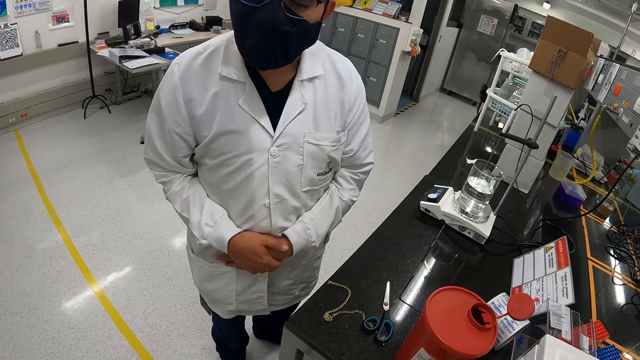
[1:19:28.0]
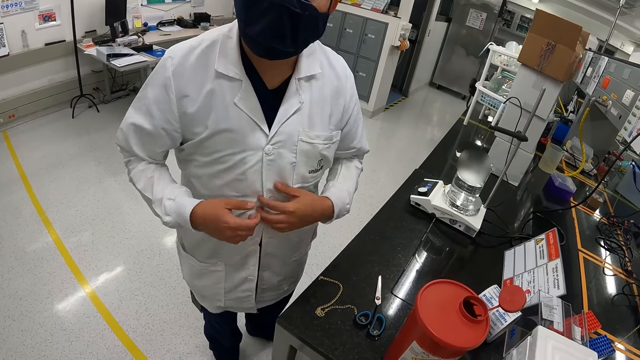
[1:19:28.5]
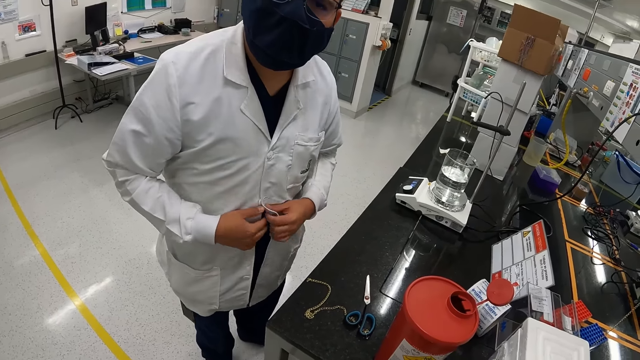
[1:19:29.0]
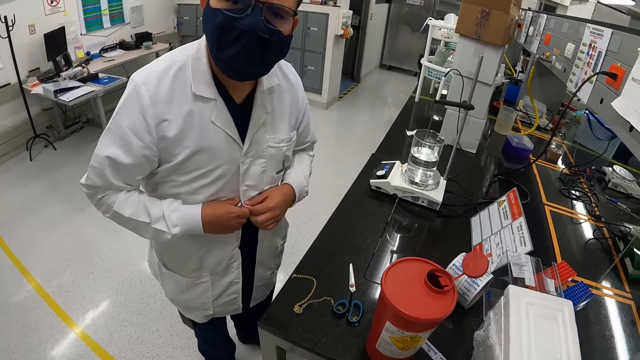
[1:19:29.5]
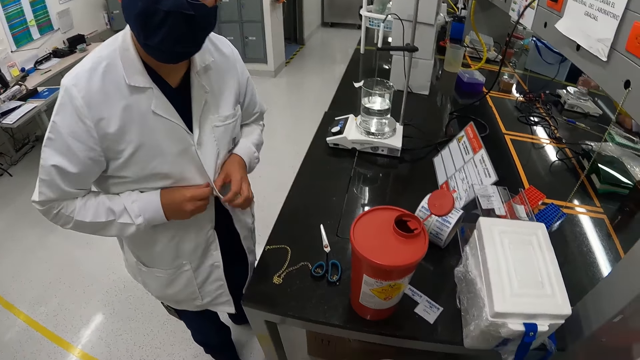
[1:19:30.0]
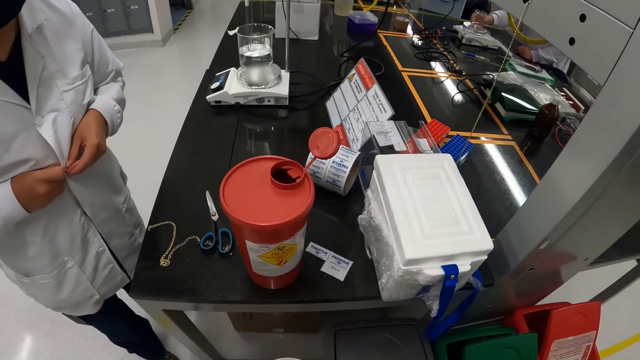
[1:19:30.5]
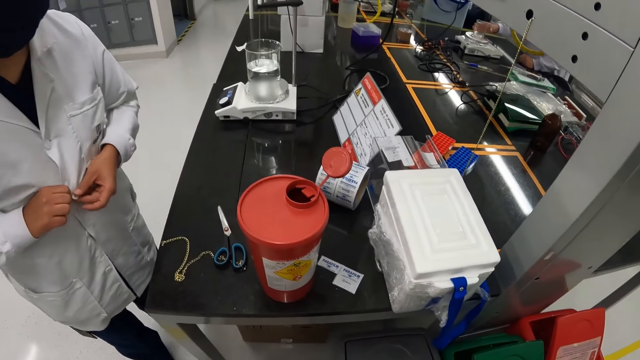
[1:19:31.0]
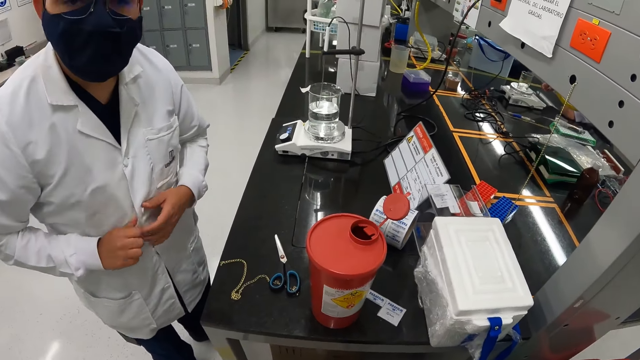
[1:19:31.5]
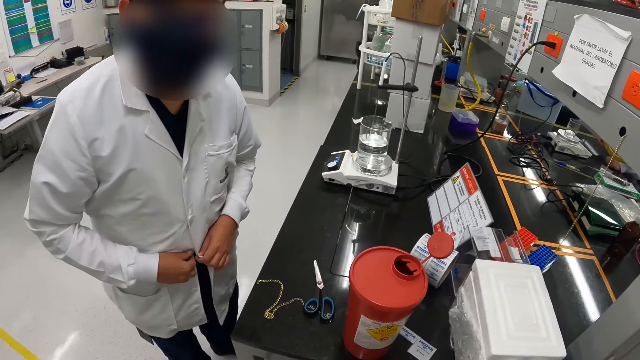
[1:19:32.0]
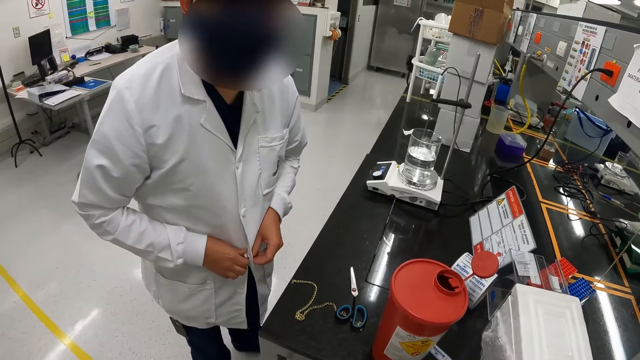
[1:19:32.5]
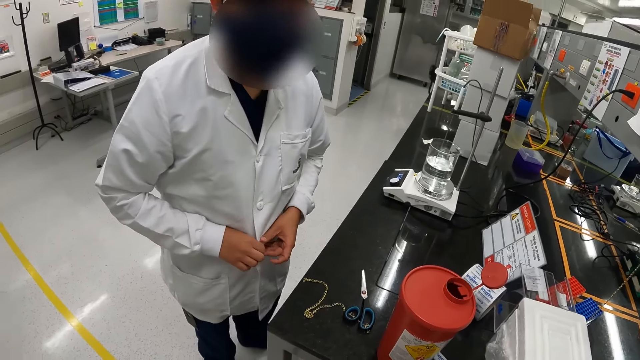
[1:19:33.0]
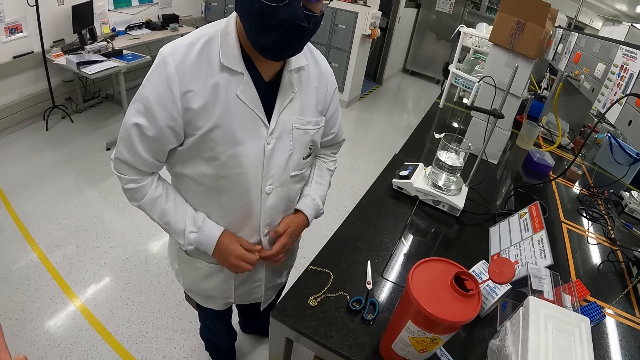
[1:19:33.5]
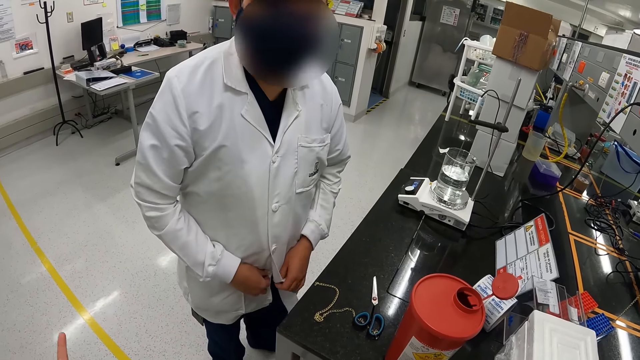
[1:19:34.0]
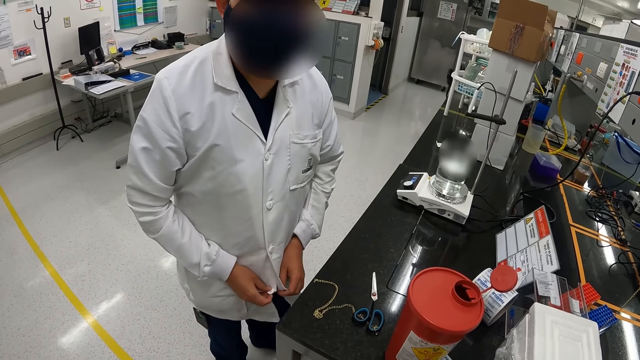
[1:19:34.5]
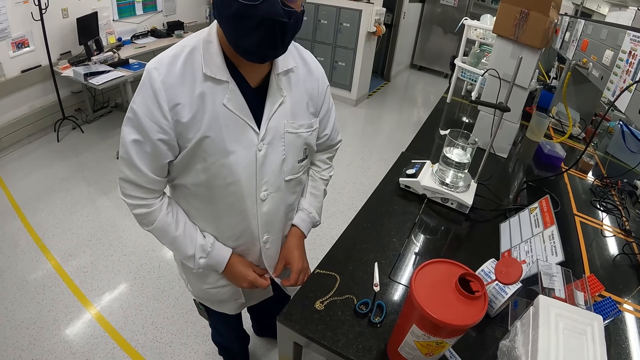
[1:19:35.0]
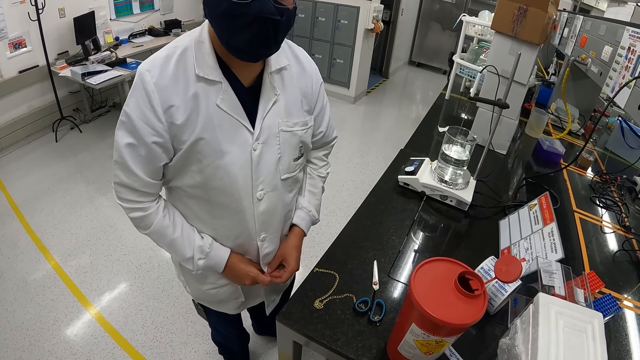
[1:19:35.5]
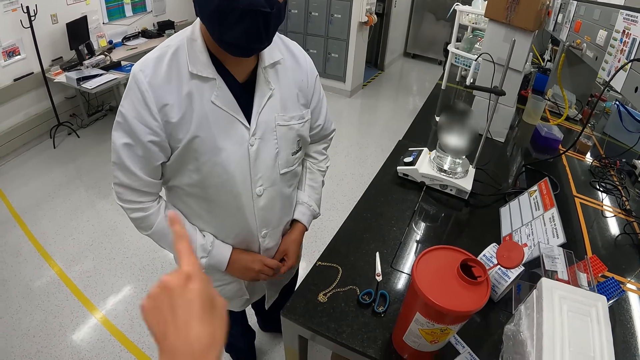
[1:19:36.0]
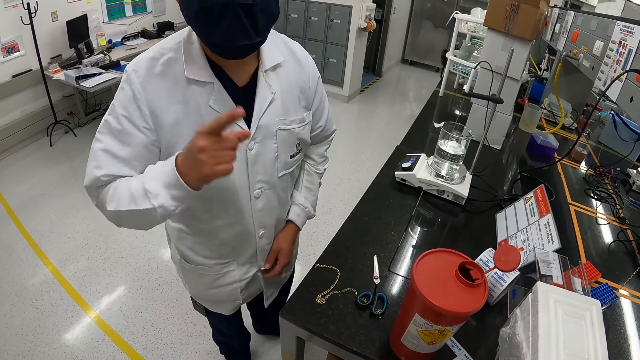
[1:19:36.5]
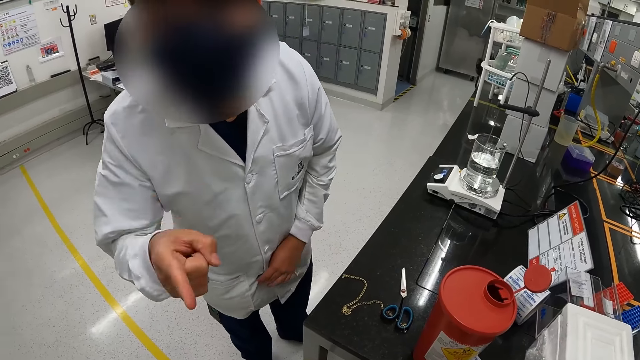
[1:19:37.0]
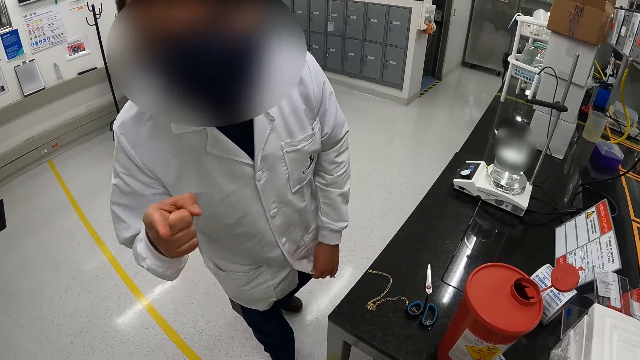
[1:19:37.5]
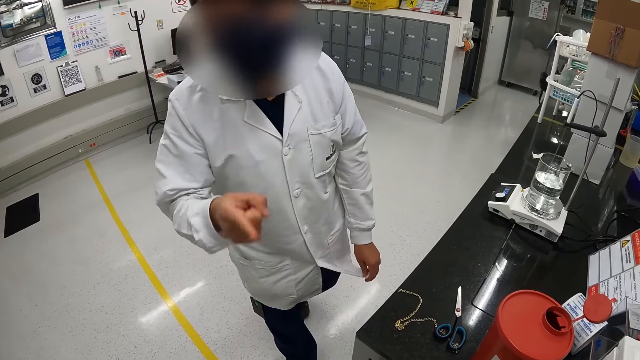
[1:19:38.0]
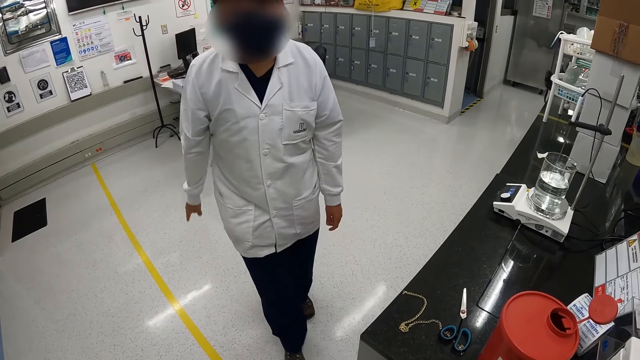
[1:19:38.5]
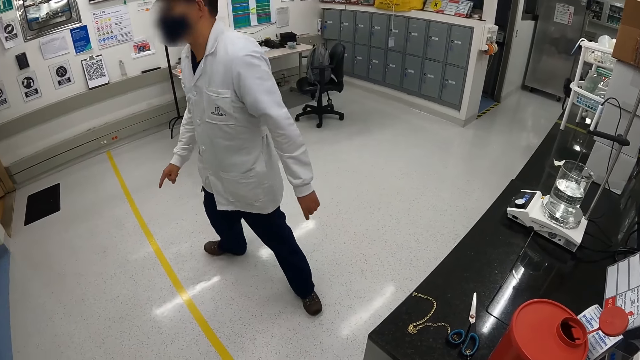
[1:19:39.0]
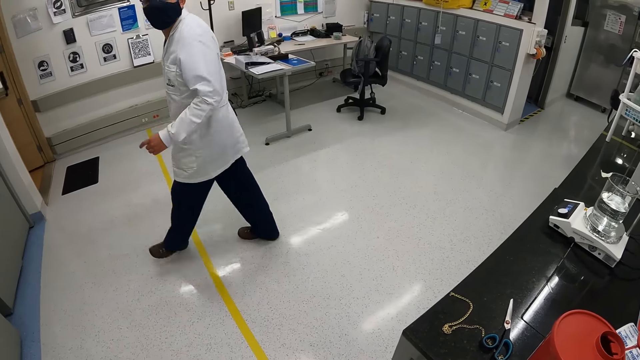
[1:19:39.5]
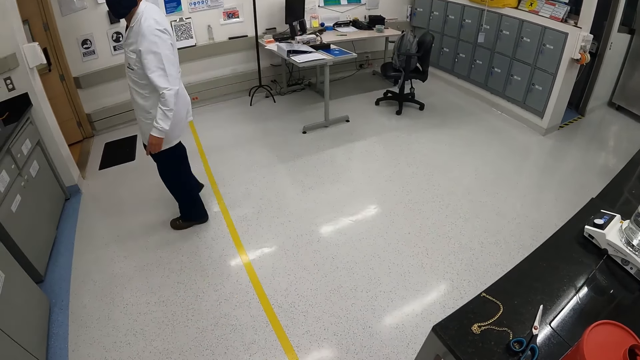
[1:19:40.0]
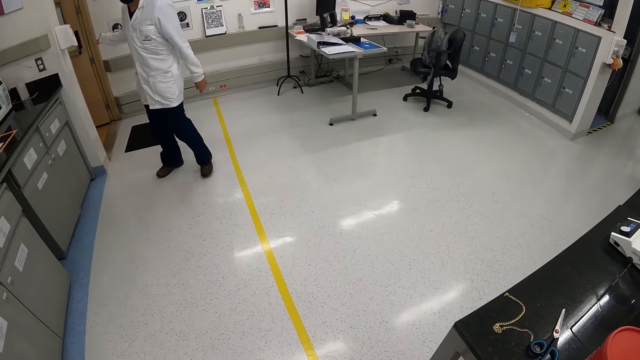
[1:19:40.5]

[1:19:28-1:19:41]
The camera wearer buttons the dust coat. A man buttons the coat. The camera wearer moves his hand. He points to the other side. The man gestures with his finger, walks away from the camera wearer and walks in the room.

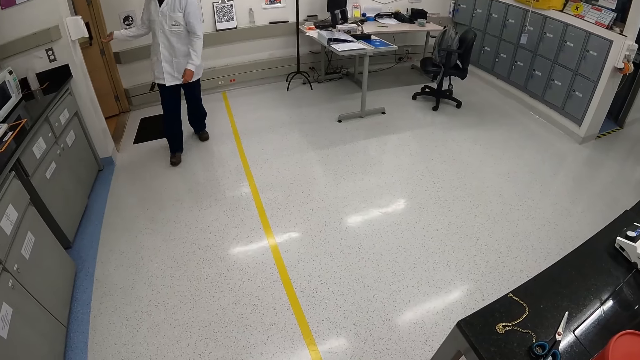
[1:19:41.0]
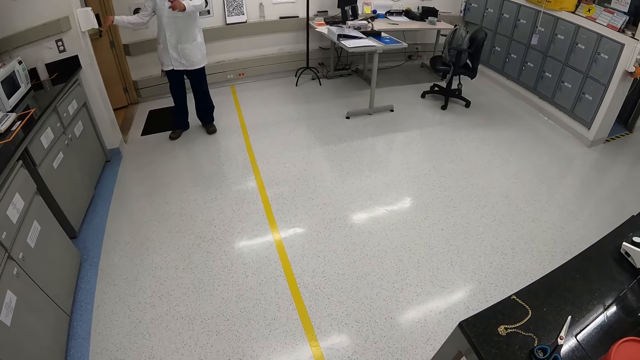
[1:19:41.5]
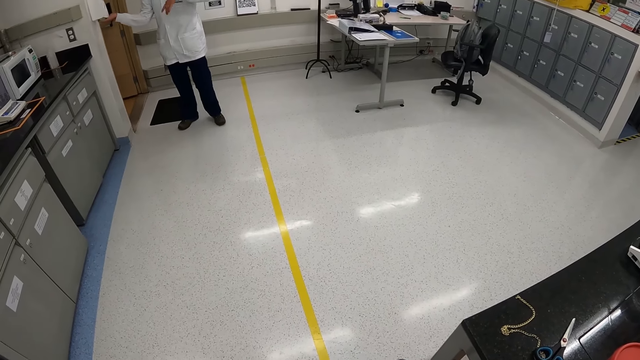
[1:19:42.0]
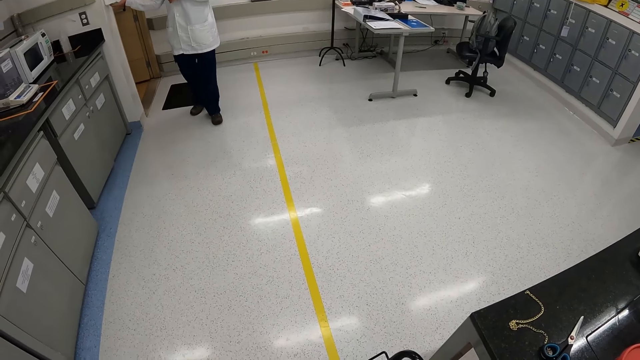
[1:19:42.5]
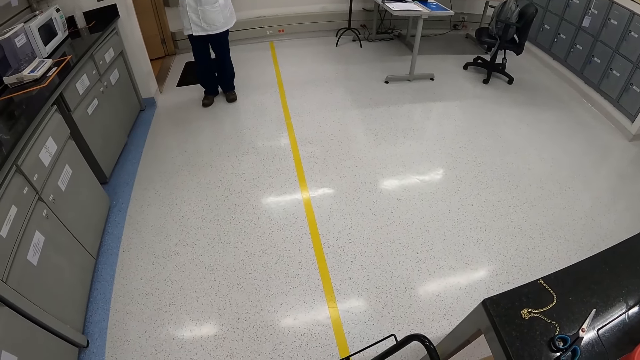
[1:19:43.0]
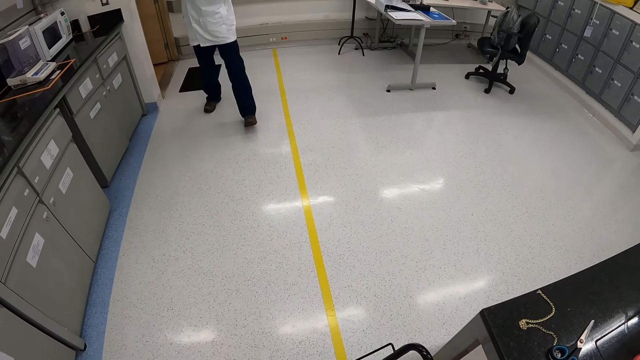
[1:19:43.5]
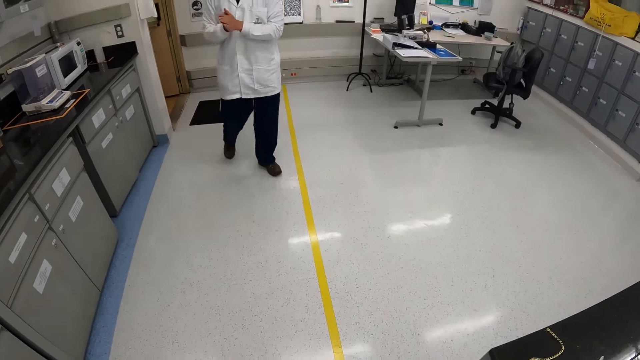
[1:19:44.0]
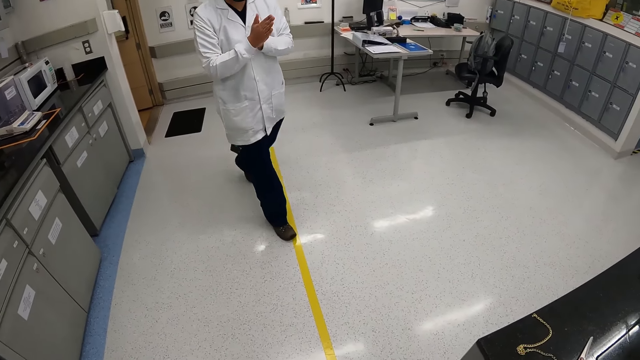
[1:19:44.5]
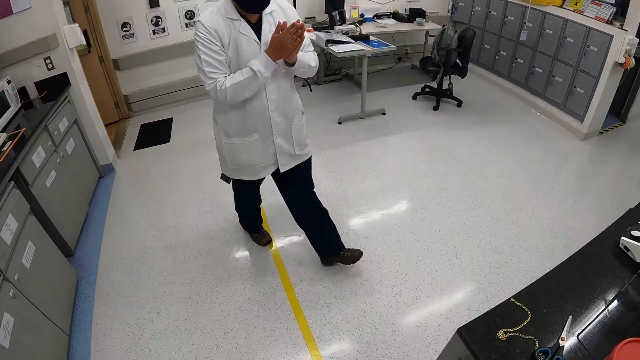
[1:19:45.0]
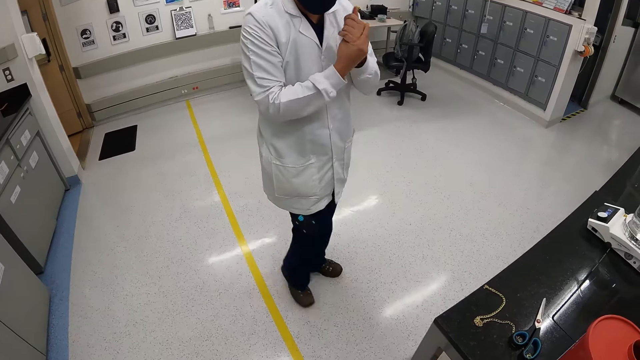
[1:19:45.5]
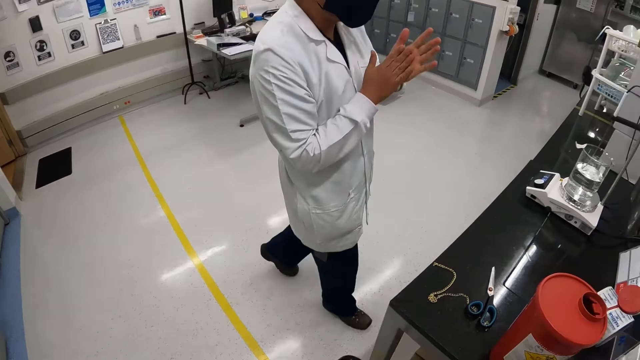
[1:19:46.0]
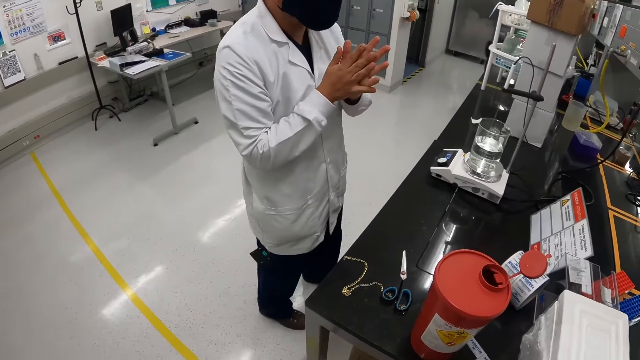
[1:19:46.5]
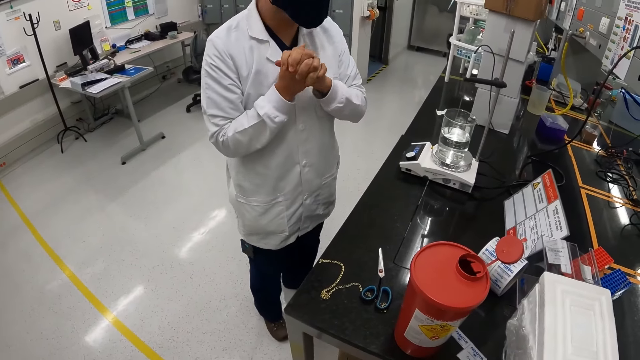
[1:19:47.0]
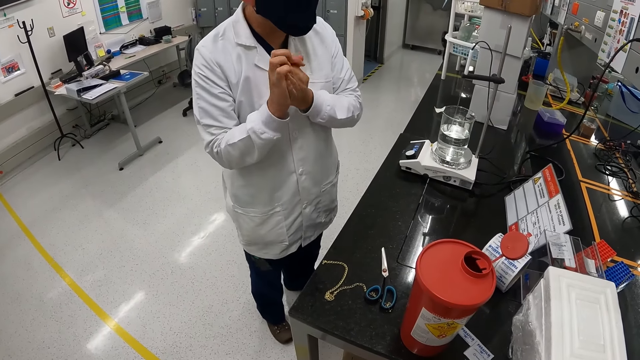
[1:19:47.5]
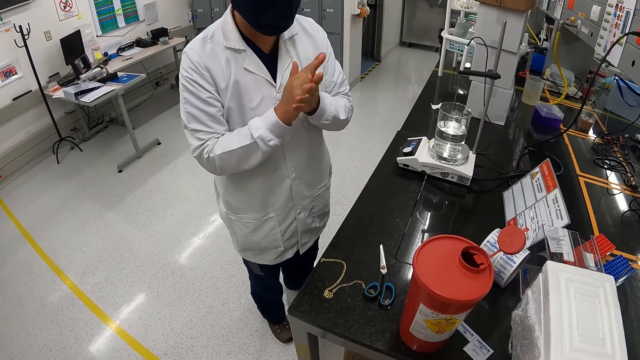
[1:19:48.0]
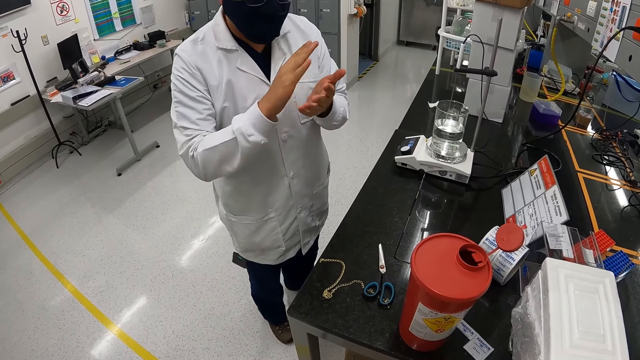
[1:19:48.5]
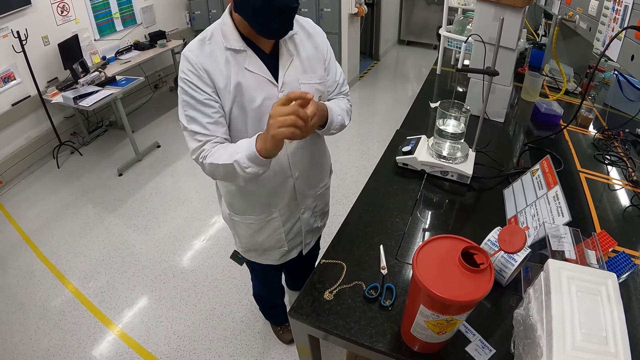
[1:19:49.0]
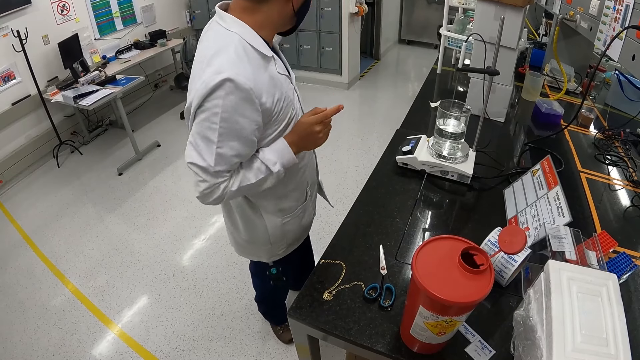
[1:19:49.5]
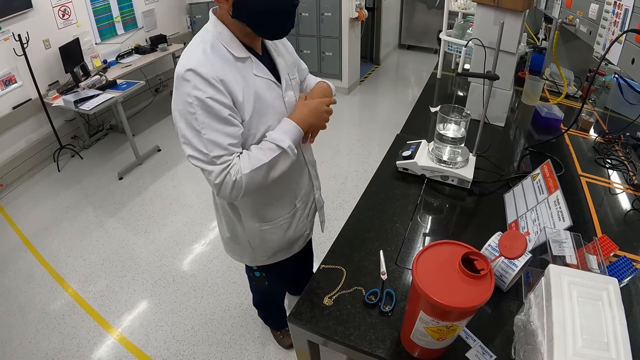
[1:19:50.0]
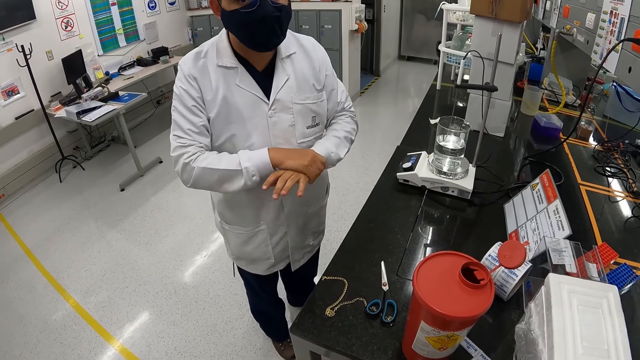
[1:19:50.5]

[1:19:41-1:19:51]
The camera wearer looks at a man. They look at the floor. The man walks towards the camera wearer, rubs his hands and gestures with his hands.
